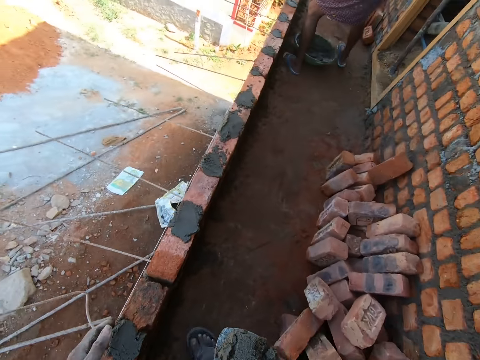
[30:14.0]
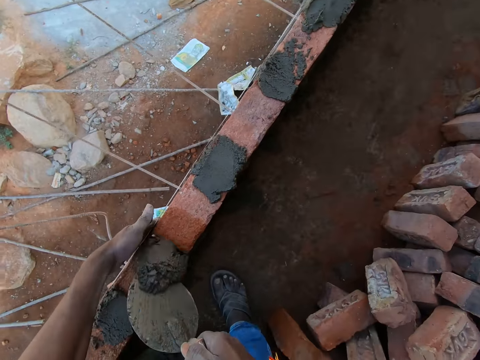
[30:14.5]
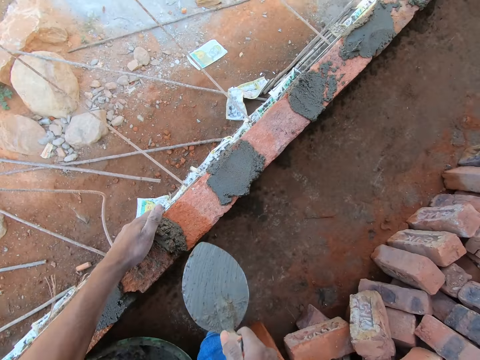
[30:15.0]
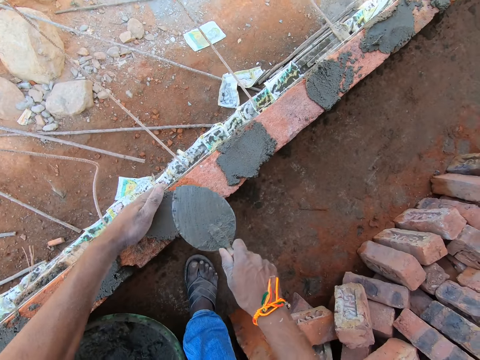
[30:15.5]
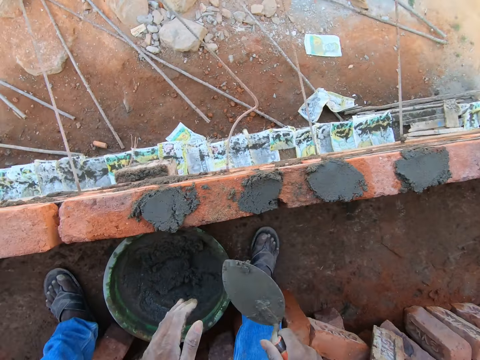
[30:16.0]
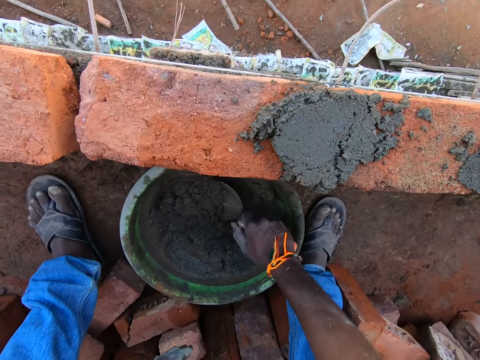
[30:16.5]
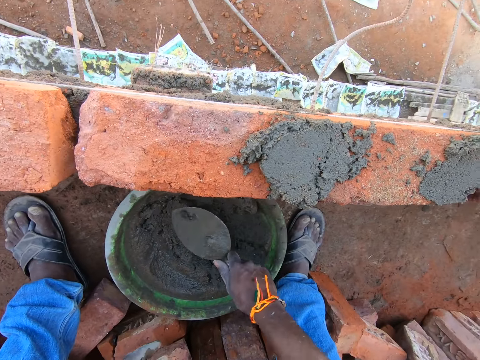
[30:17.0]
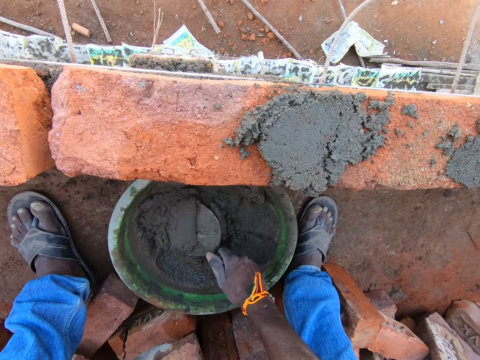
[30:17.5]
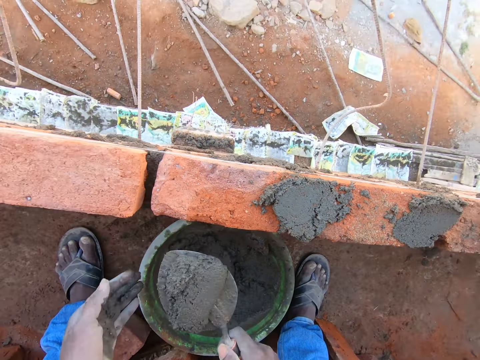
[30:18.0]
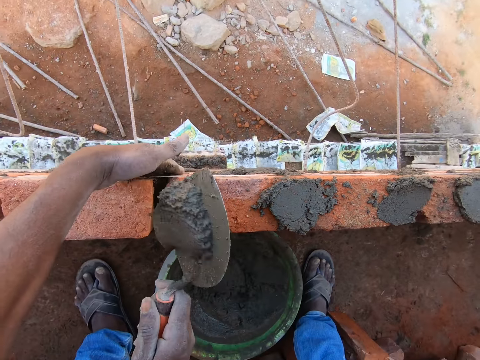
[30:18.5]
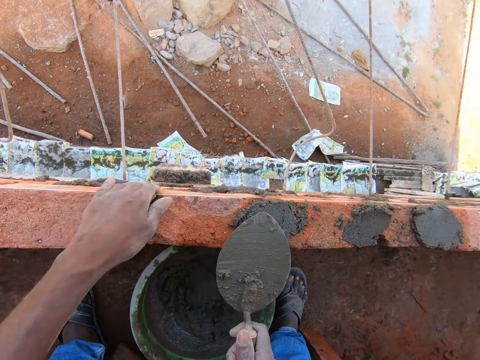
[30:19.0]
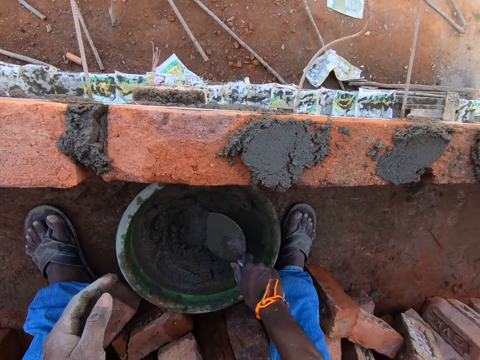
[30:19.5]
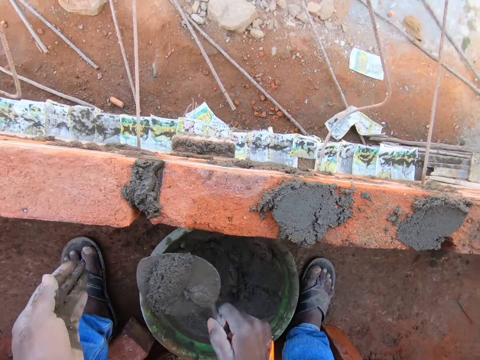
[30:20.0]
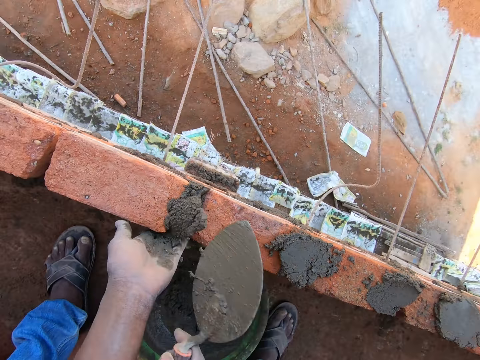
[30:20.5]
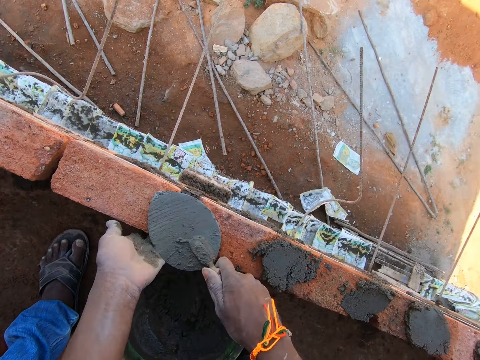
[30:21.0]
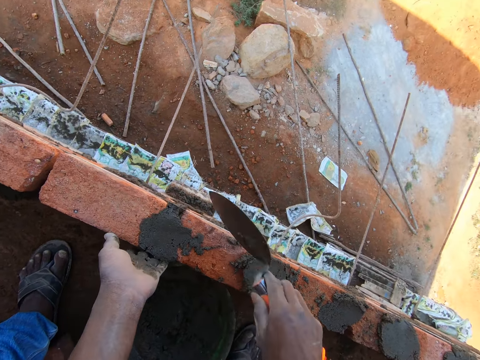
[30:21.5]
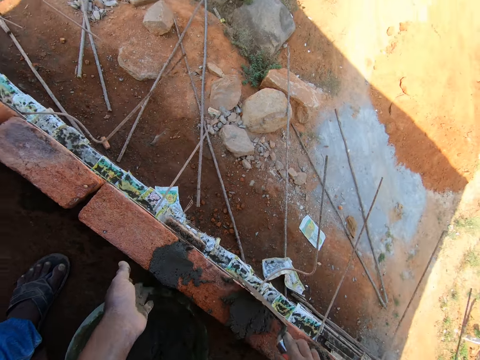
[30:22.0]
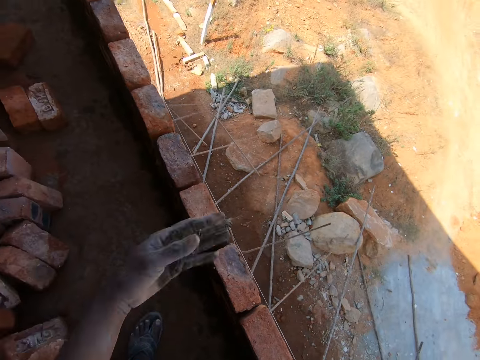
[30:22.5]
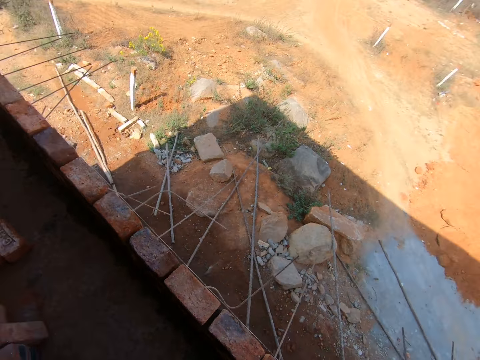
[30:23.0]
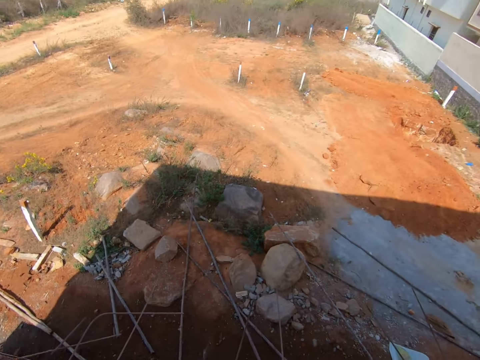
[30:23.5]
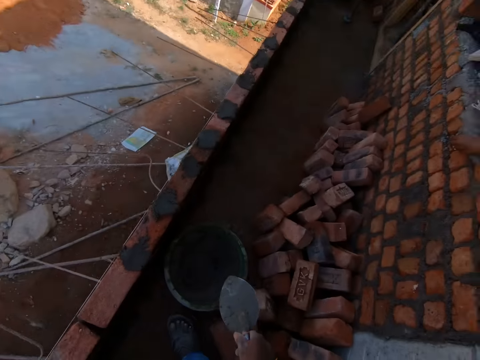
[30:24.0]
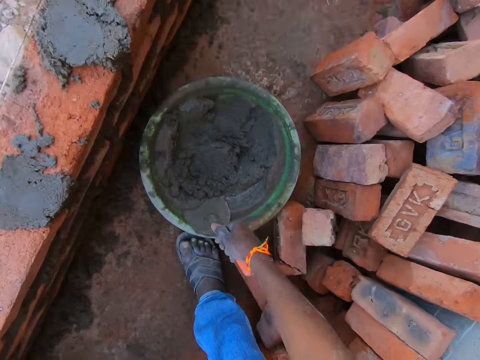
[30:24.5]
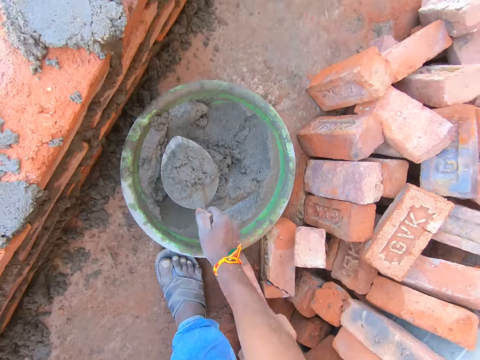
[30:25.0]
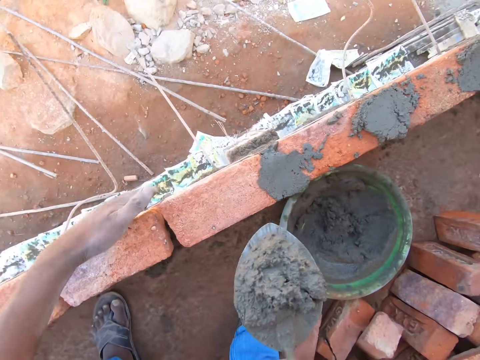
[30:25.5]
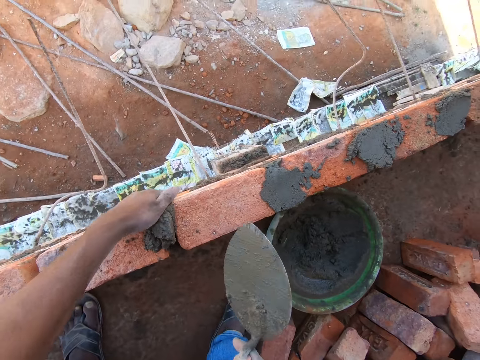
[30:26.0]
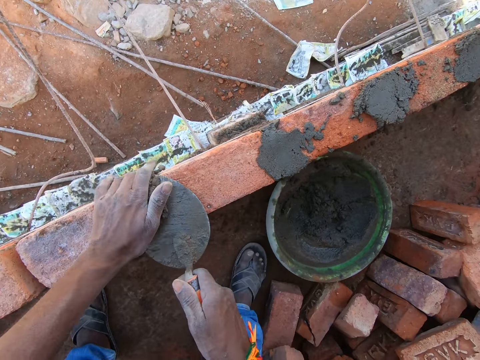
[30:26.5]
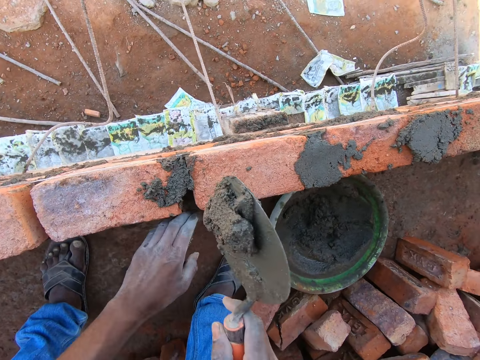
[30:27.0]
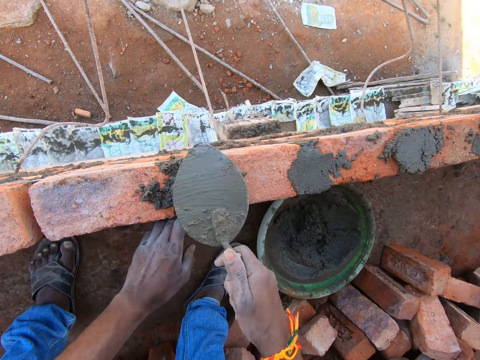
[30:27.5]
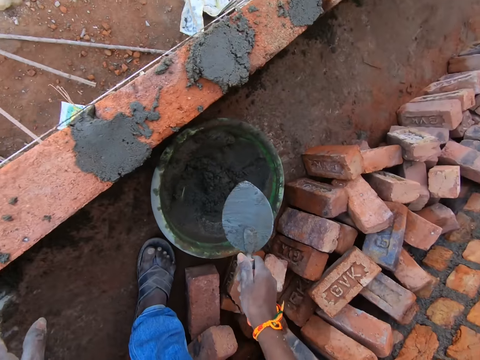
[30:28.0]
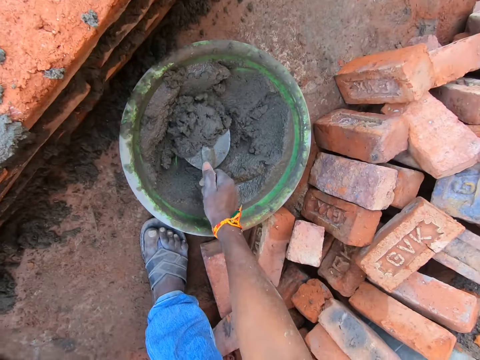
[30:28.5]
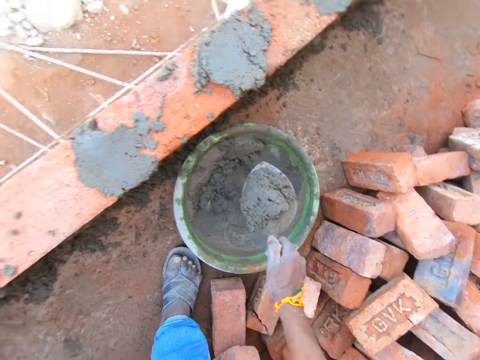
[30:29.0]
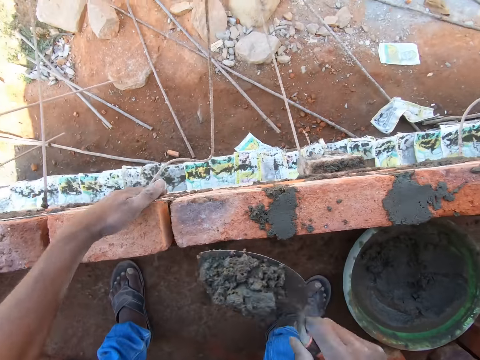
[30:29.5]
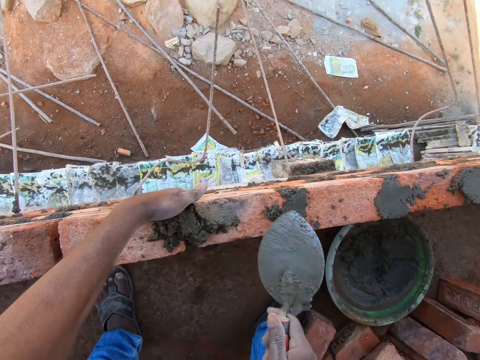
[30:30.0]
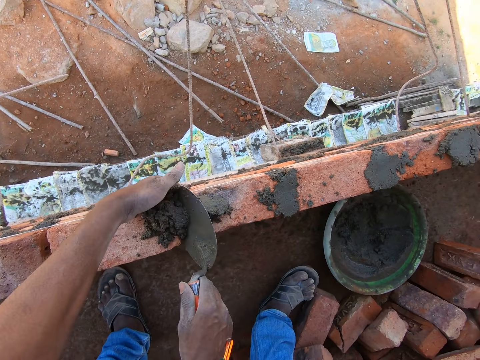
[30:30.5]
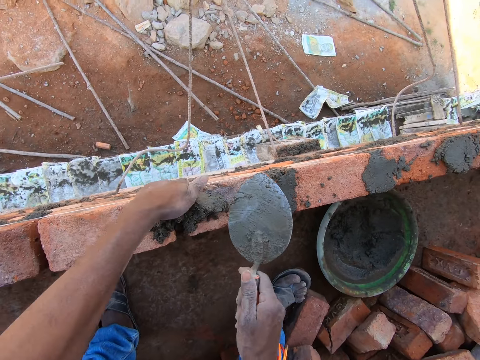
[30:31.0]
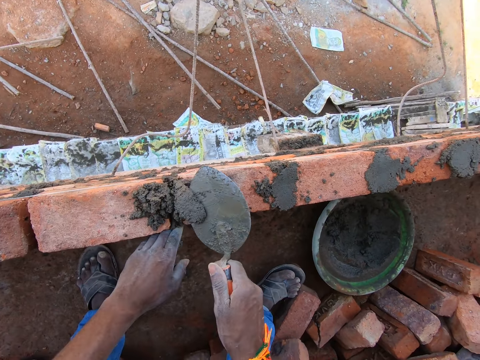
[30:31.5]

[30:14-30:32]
The camera wearer drops the cement on the brick. They adjust the cement with a trowel. They scoop the cement with the trowel. They drop the cement on the brick. They scoop the cement with the trowel. They drop the cement on the brick. They adjust the cement with the trowel. They walk around the area. They scoop the cement with the trowel. They drop the cement on the brick. They adjust the cement with the trowel. They scoop the cement with the trowel. They drop the cement on the brick. They adjust the cement with the trowel.

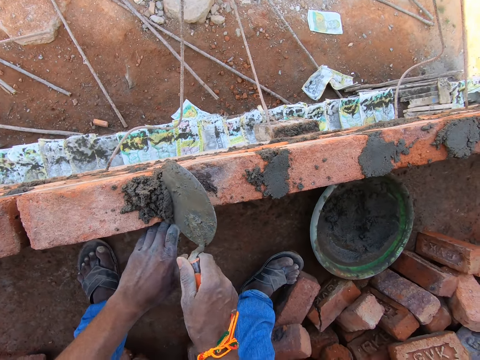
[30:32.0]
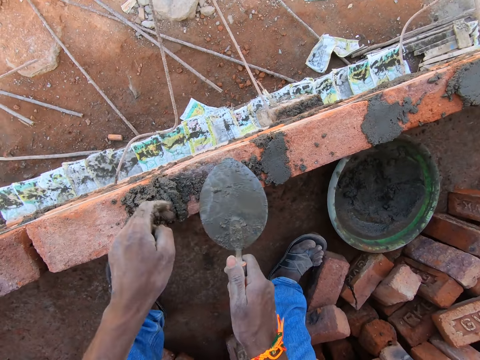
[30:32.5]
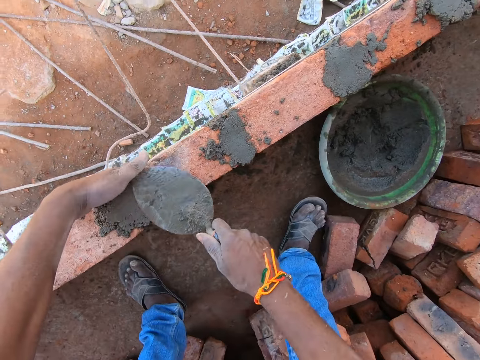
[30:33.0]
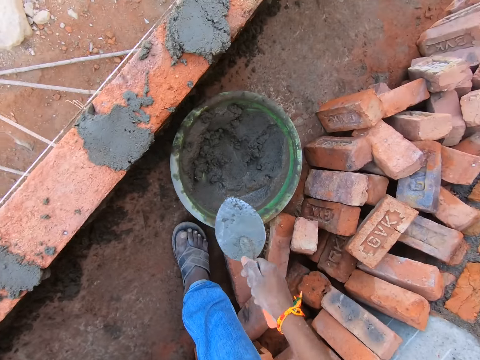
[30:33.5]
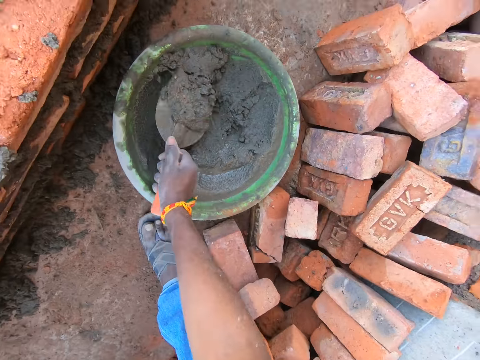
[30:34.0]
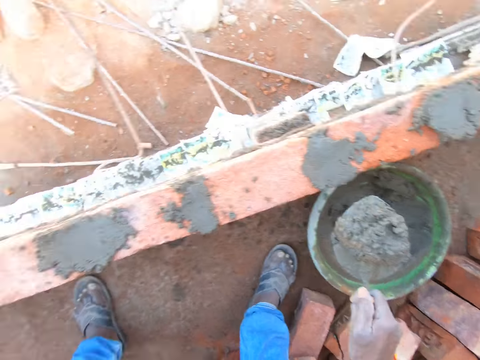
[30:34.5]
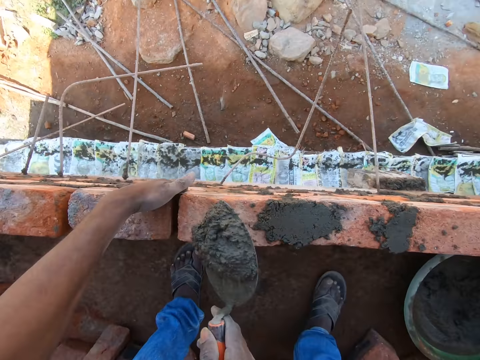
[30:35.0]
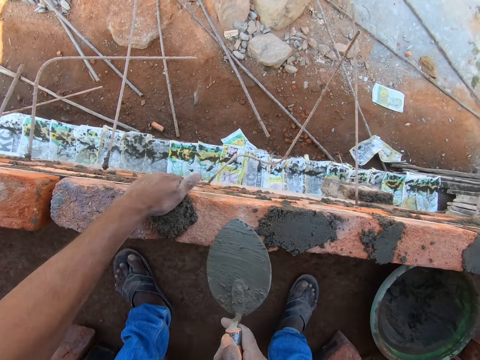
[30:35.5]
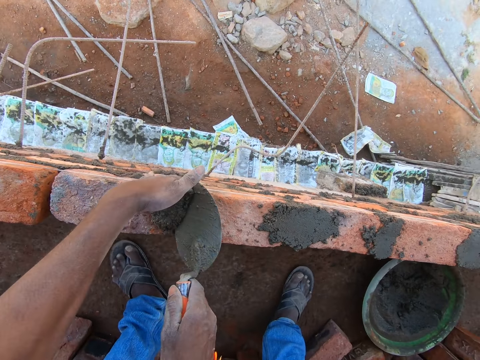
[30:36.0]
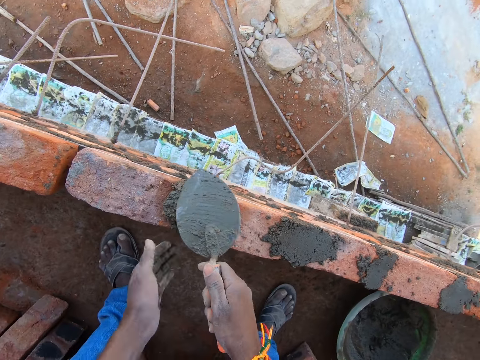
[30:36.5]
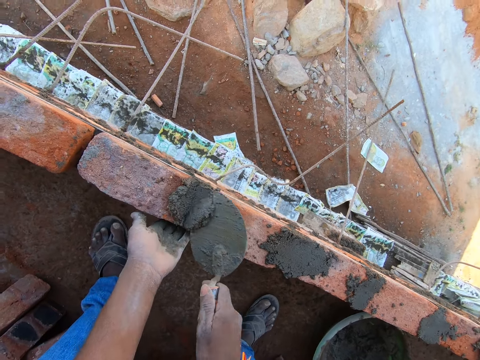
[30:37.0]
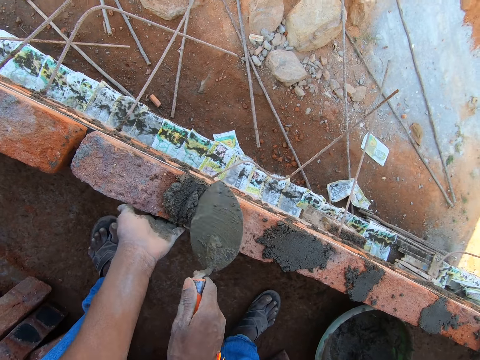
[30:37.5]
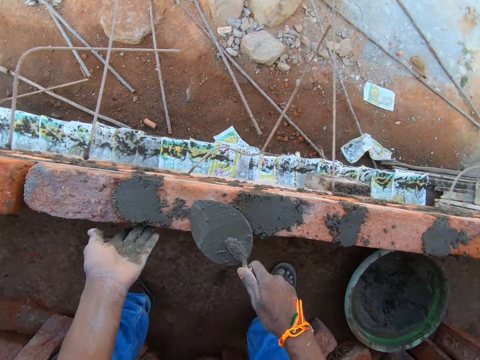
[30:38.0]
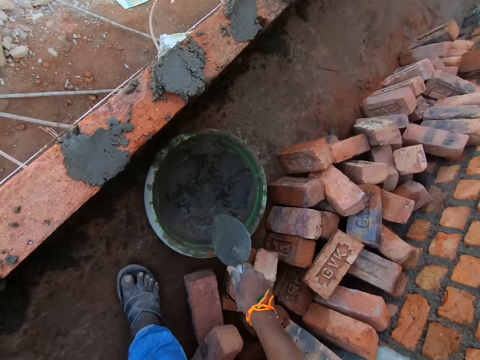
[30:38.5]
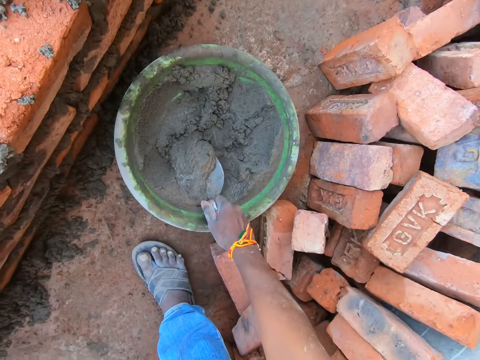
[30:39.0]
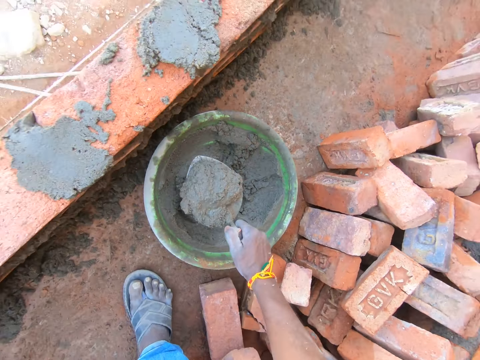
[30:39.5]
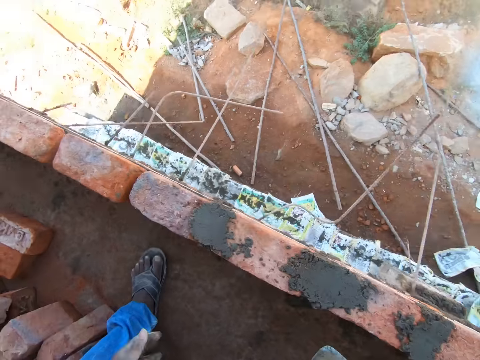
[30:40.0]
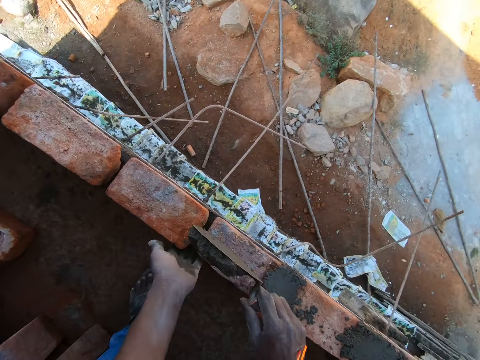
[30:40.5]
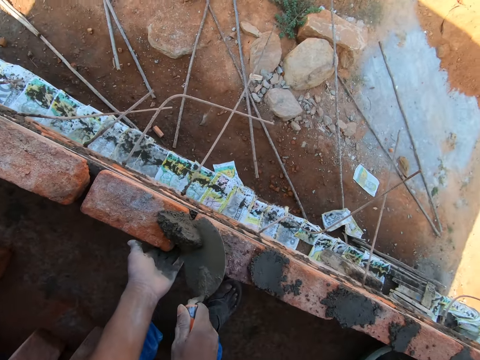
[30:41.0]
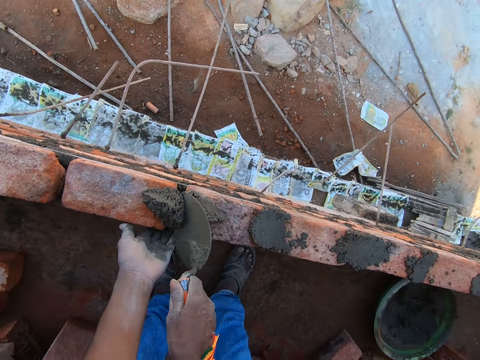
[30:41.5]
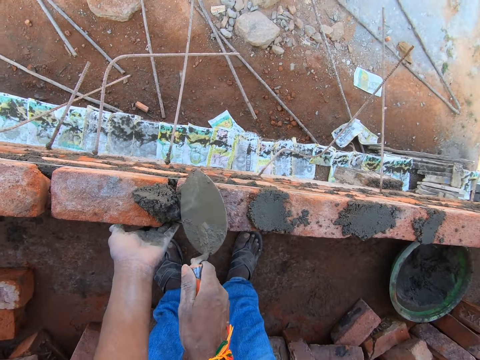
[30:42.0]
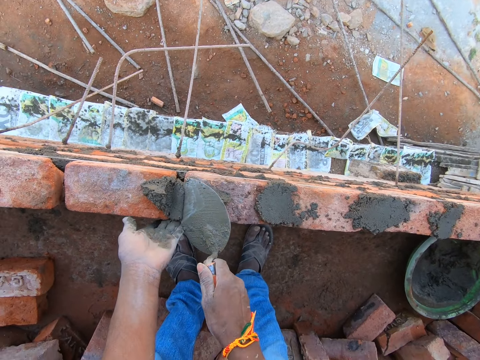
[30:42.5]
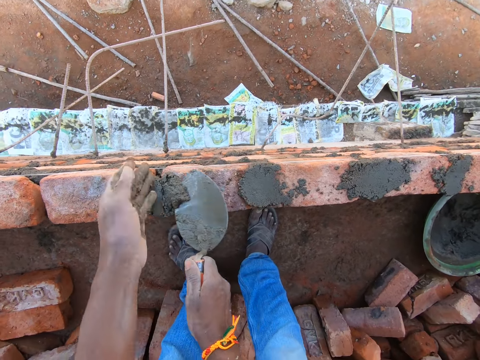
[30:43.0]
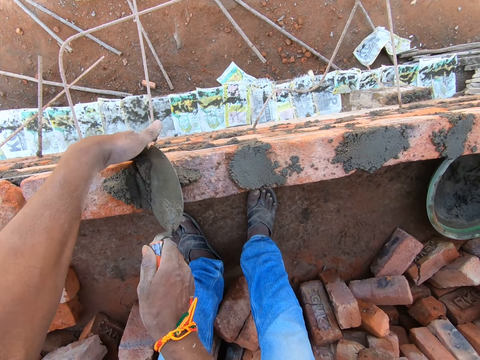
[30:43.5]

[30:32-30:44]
The camera wearer scoops cement with a trowel. They drop the cement on the brick. They adjust the cement with the trowel. They scoop the cement with the trowel. They drop the cement on the brick. They adjust the cement with the trowel.
